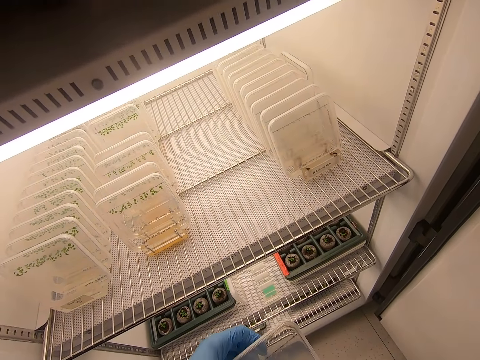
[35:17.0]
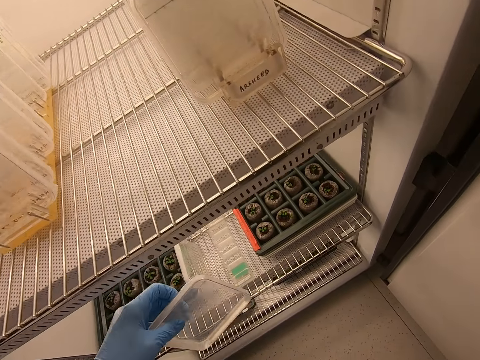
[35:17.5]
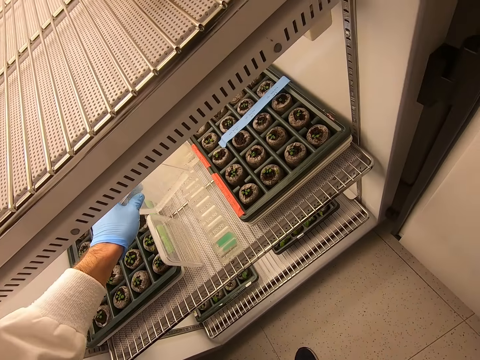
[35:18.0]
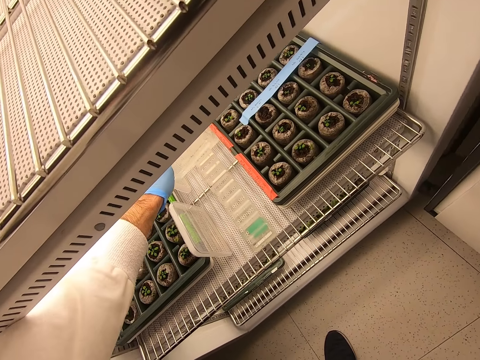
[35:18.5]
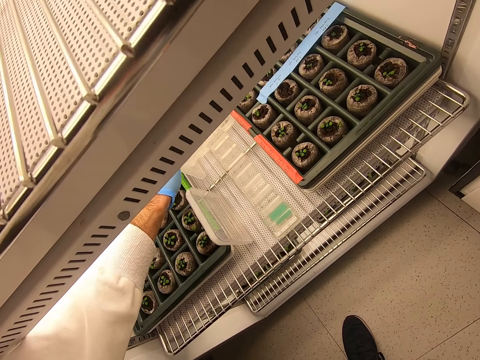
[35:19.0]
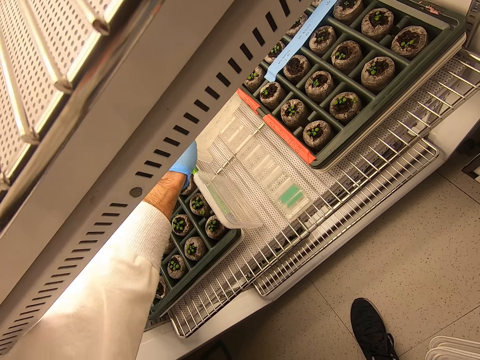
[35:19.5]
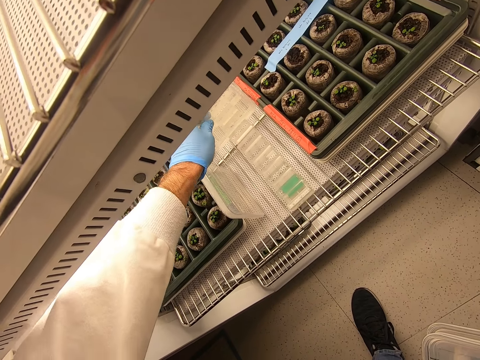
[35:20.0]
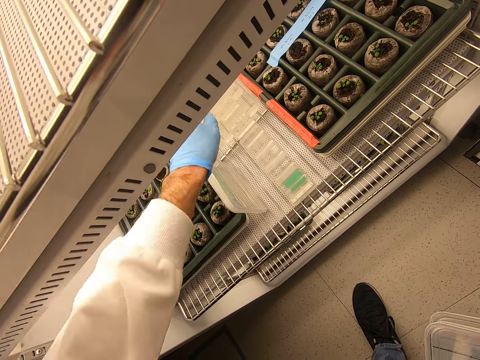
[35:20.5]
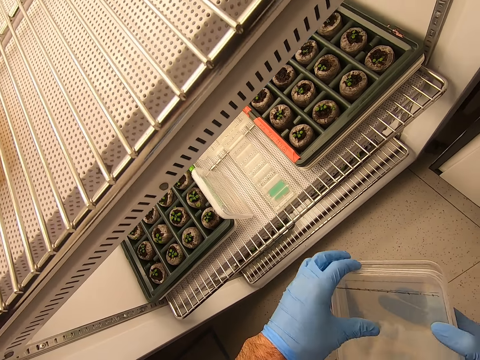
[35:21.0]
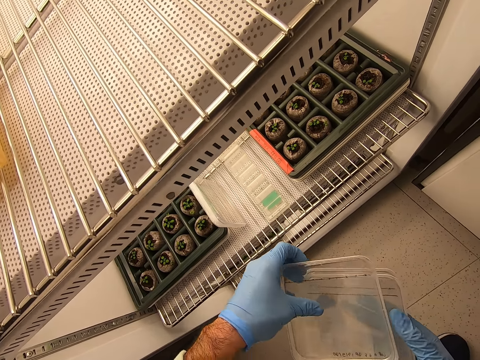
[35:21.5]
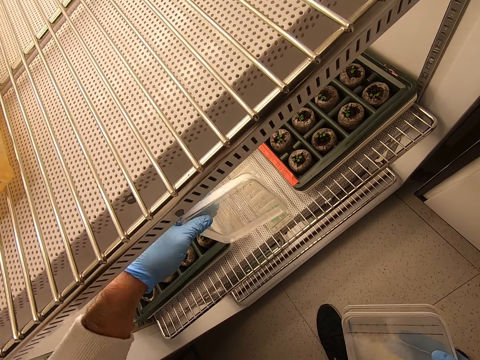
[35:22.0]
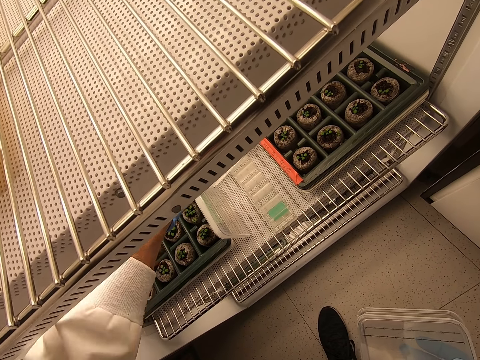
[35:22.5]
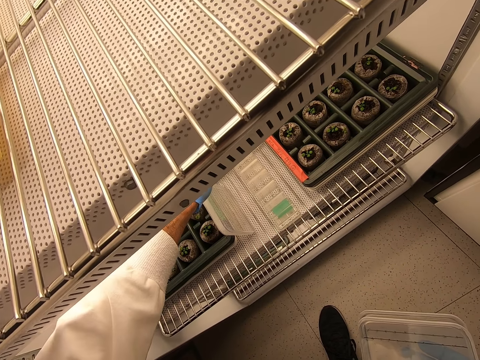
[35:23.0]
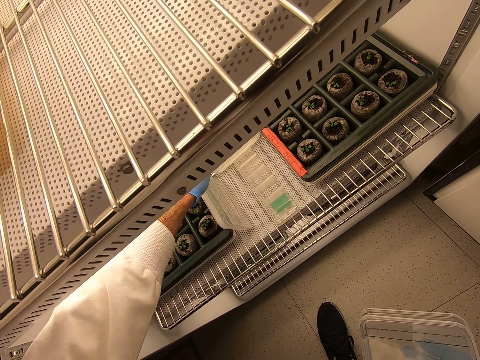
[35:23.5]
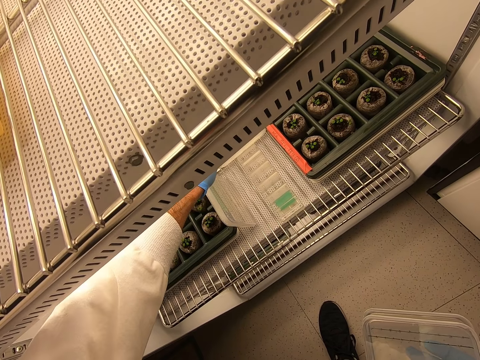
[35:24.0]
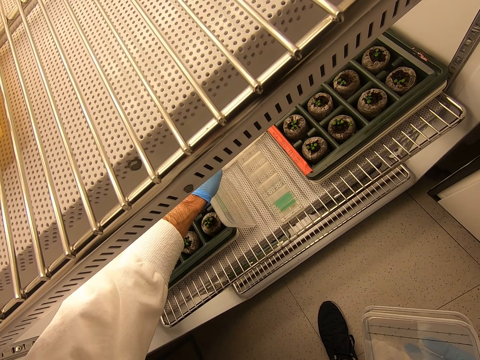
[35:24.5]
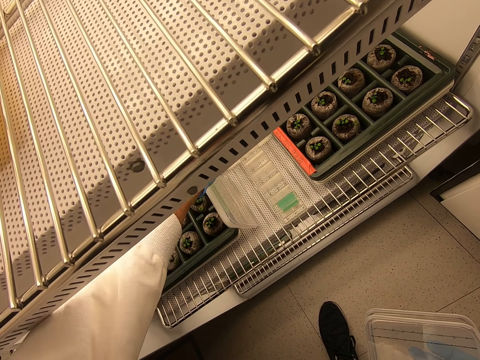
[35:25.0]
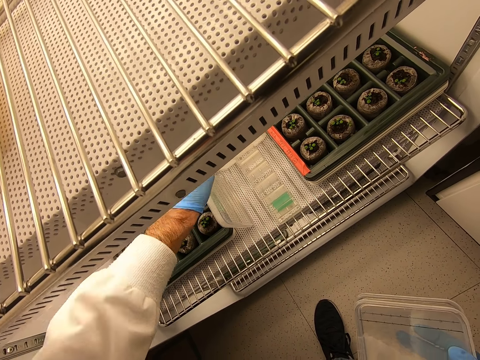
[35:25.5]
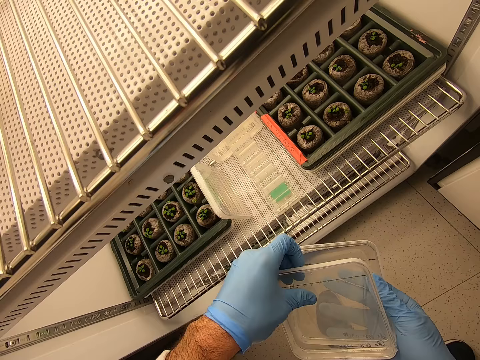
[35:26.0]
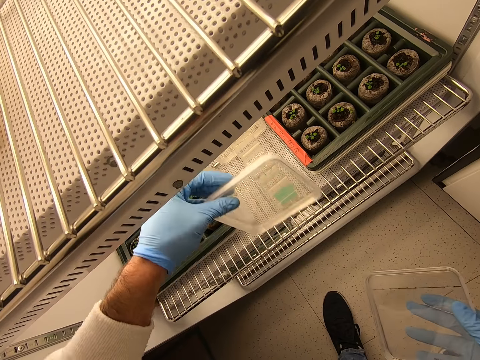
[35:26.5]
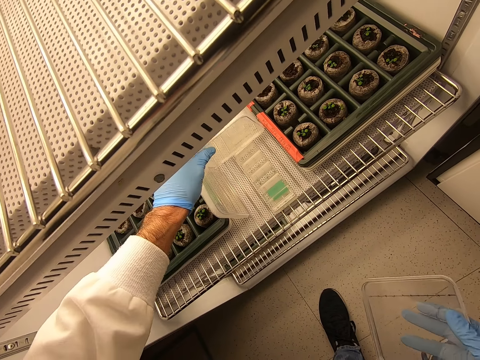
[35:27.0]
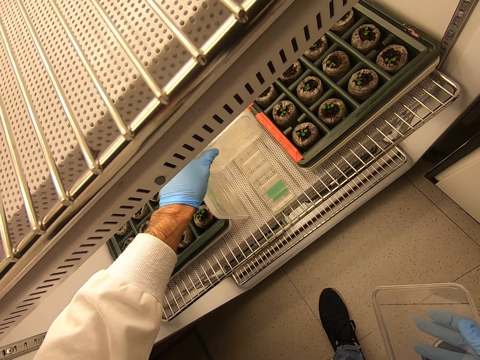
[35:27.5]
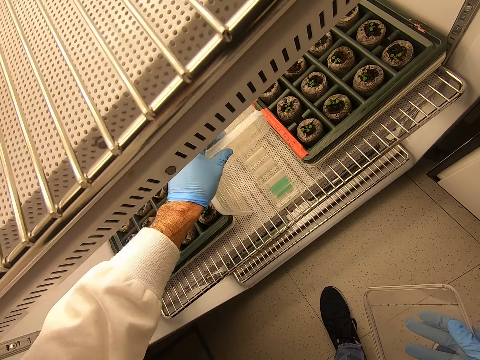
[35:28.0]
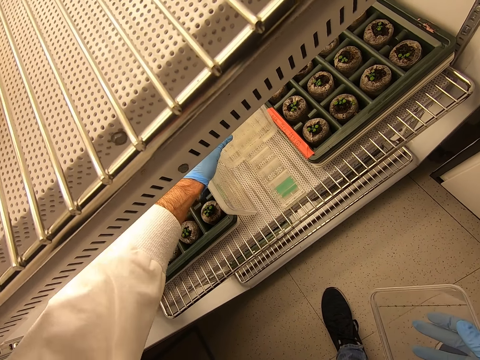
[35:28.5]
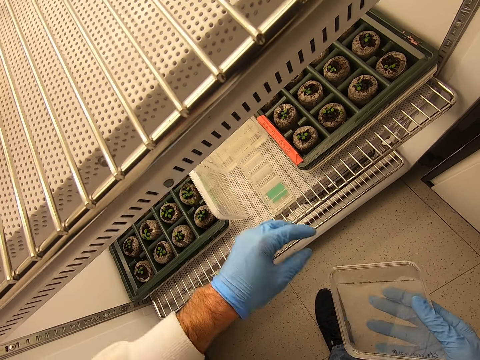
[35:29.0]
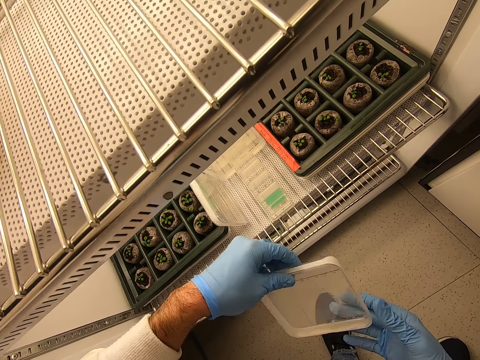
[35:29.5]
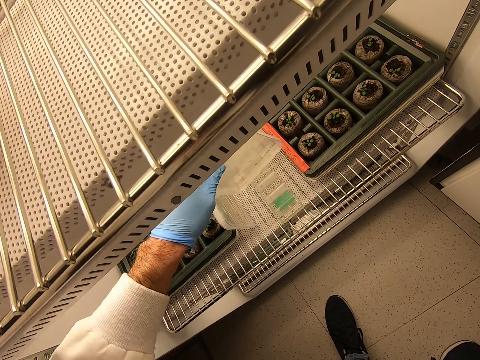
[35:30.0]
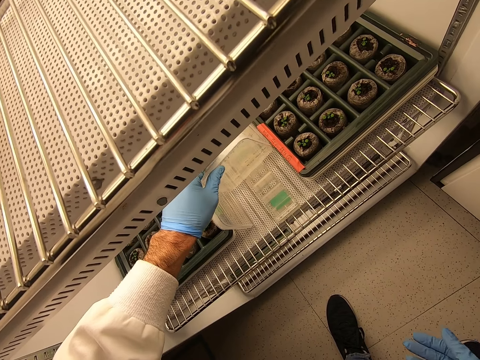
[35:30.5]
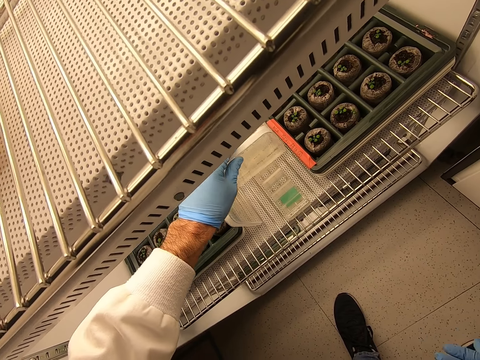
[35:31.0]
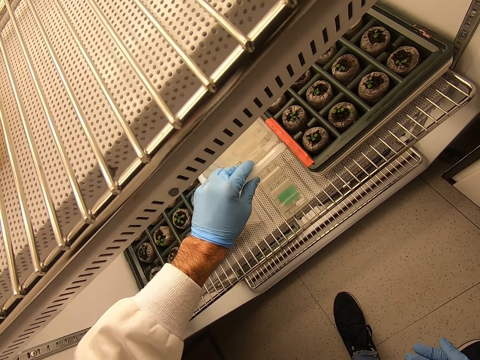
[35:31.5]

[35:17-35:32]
The camera wearer puts the glass cases in the fridge.

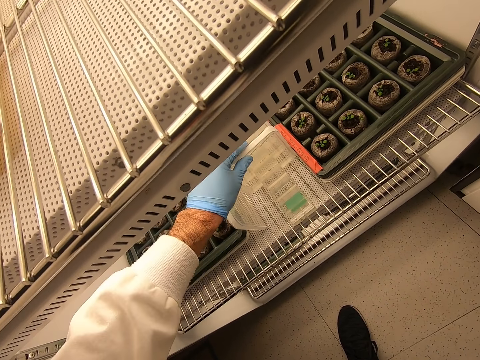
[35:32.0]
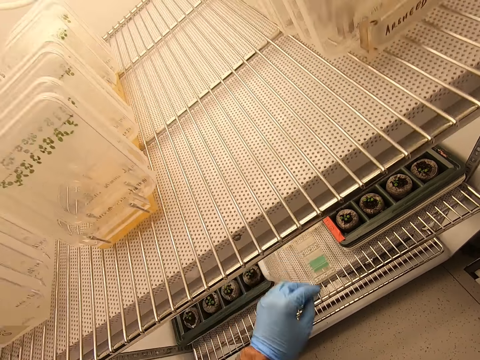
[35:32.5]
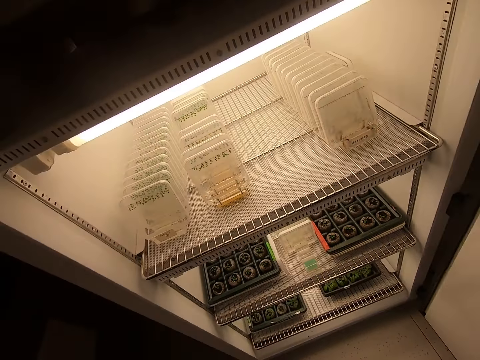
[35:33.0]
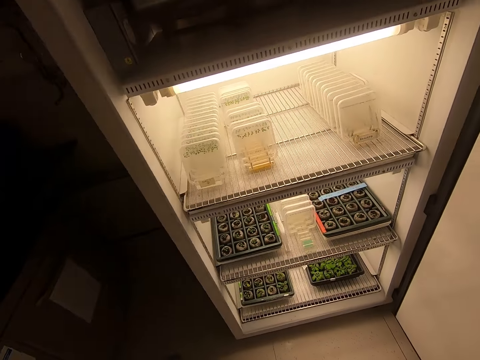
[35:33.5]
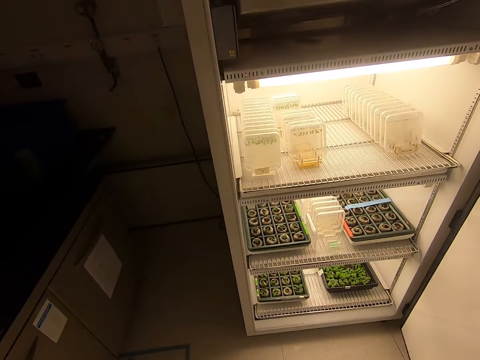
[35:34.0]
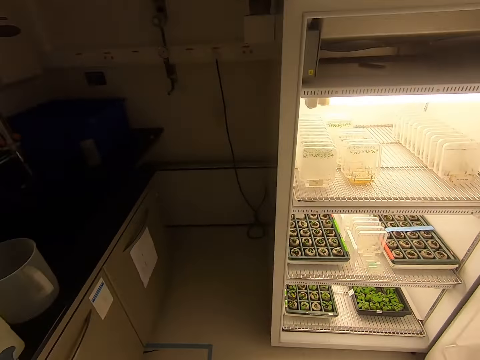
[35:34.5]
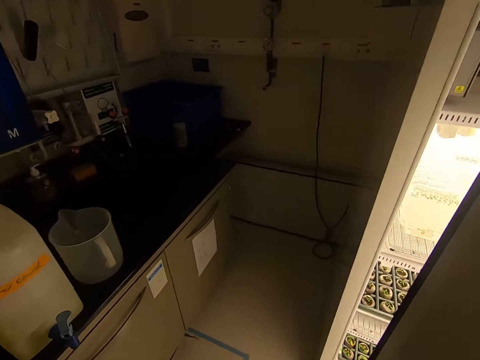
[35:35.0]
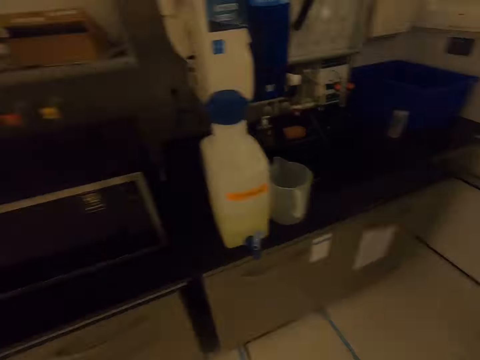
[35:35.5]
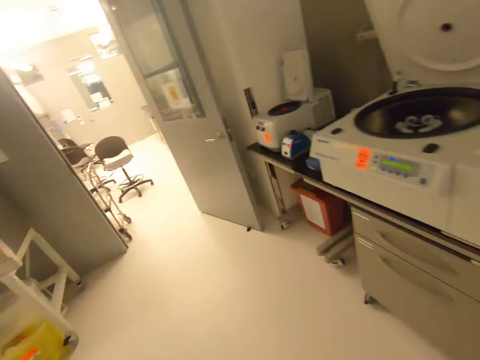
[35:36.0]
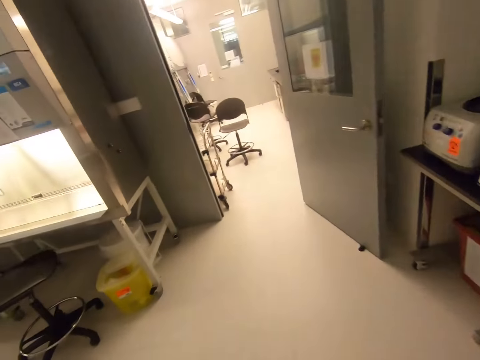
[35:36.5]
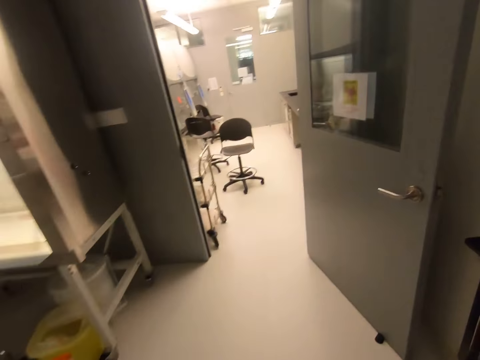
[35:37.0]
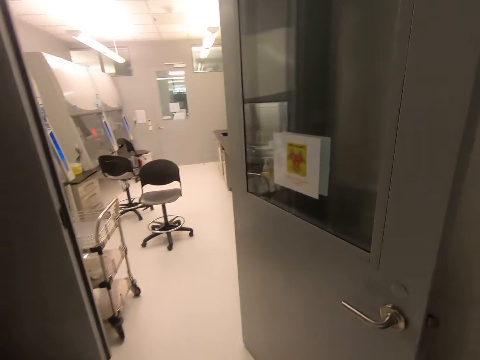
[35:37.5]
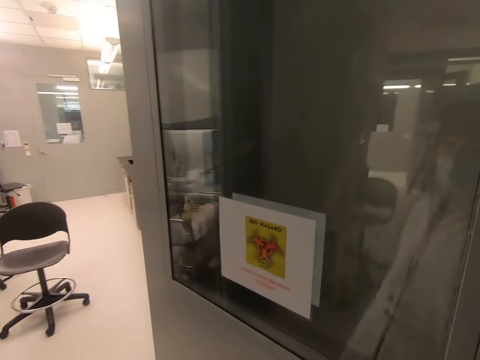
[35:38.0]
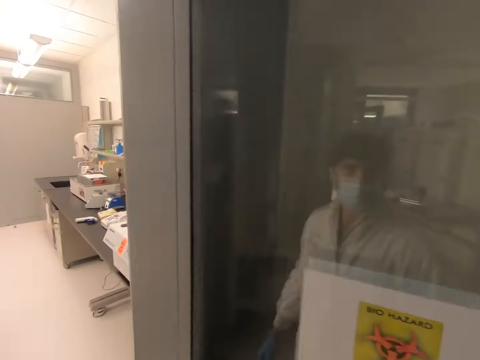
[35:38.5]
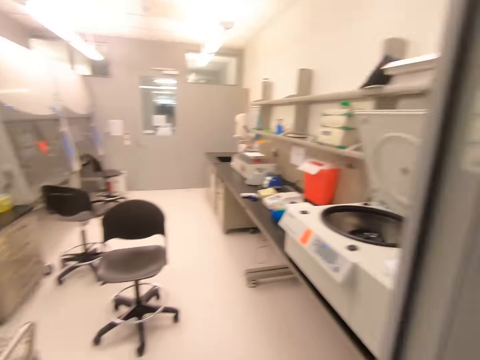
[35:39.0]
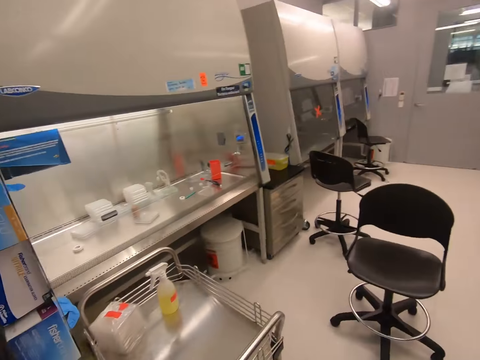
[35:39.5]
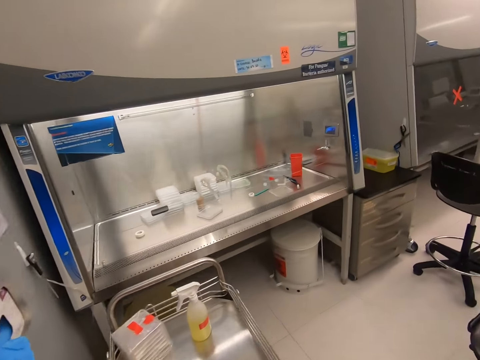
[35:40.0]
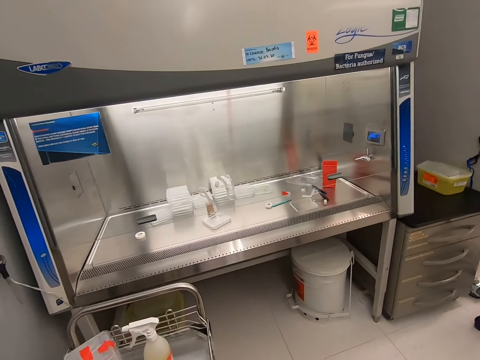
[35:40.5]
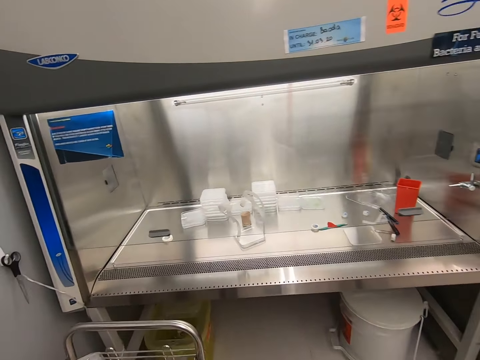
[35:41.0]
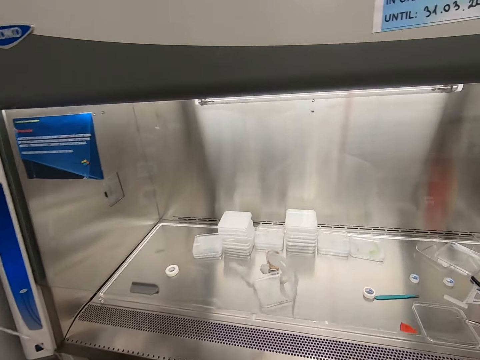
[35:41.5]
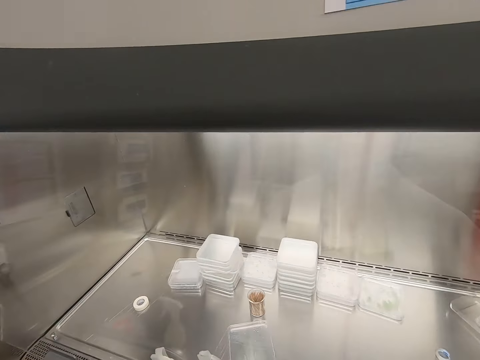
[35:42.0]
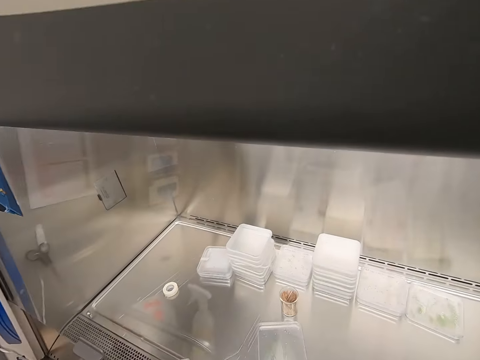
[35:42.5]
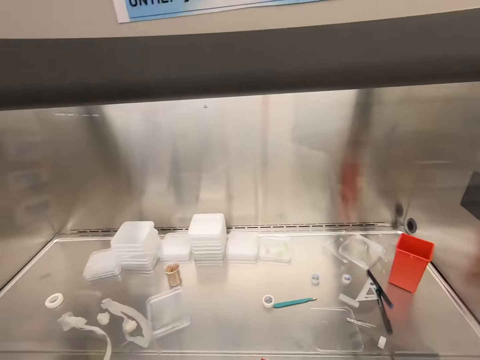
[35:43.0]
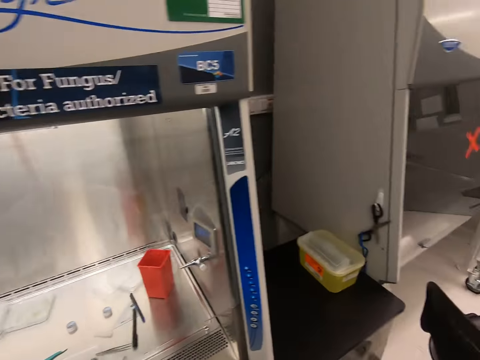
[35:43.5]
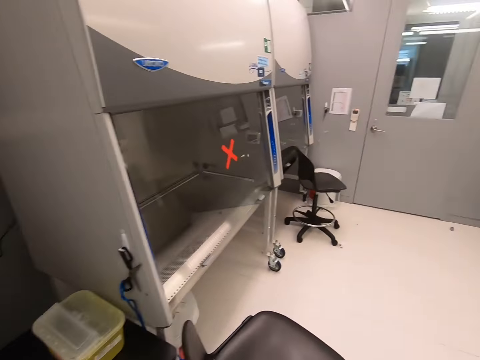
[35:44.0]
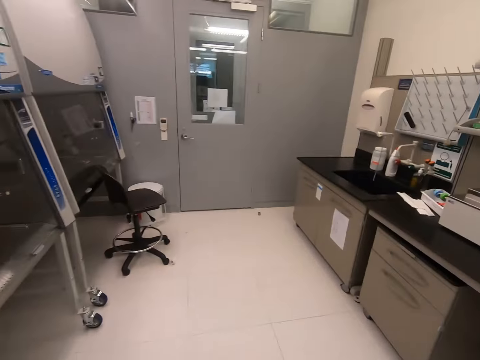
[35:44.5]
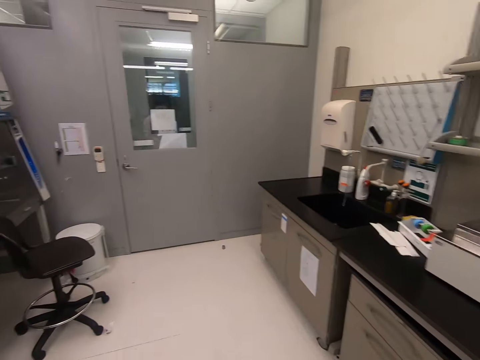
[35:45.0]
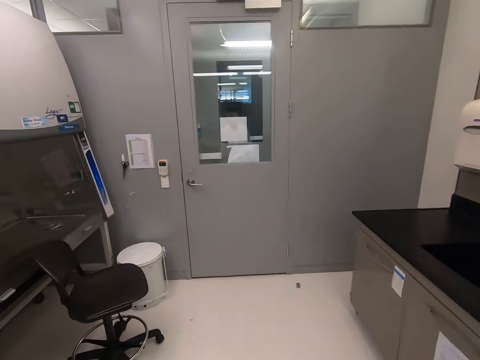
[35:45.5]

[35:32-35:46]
The camera wearer closes the fridge. They walk in the house.
